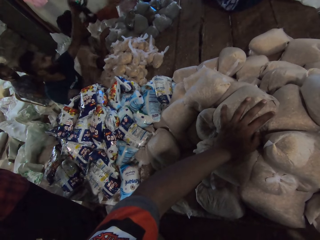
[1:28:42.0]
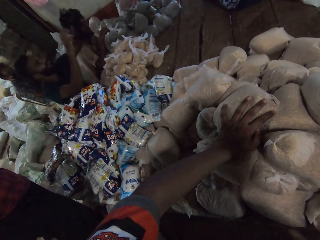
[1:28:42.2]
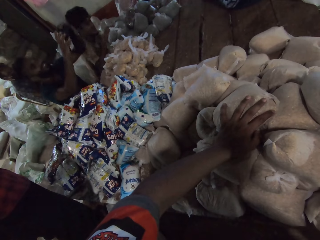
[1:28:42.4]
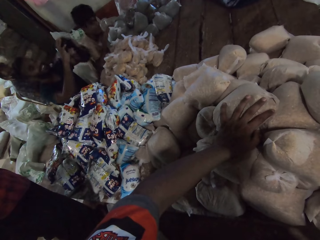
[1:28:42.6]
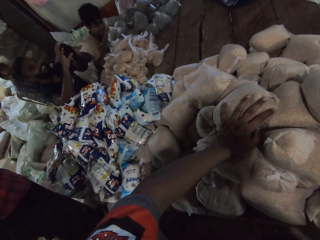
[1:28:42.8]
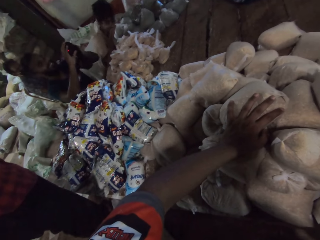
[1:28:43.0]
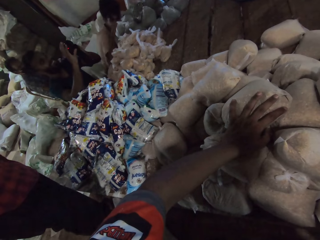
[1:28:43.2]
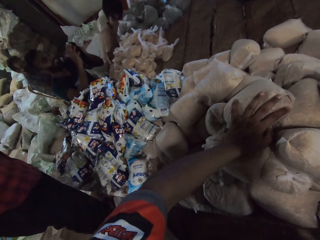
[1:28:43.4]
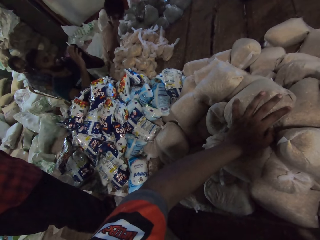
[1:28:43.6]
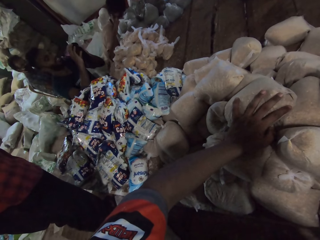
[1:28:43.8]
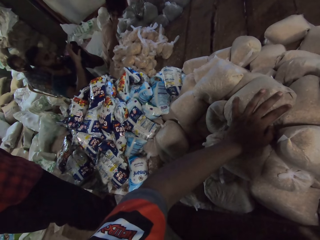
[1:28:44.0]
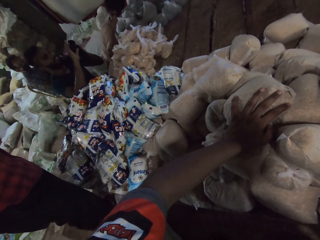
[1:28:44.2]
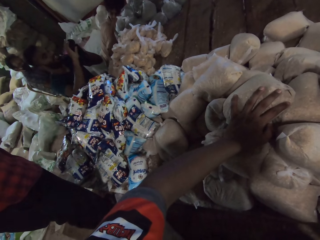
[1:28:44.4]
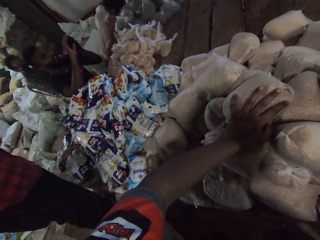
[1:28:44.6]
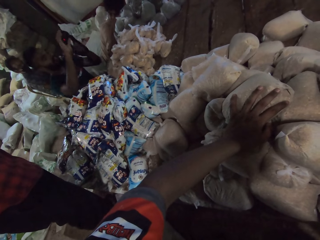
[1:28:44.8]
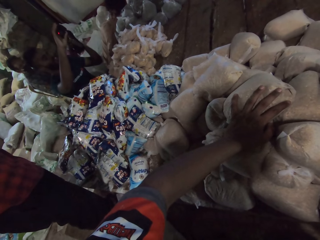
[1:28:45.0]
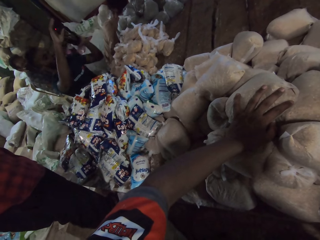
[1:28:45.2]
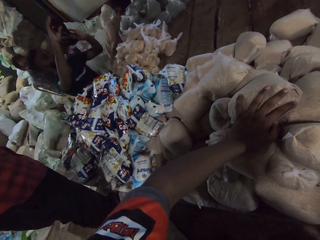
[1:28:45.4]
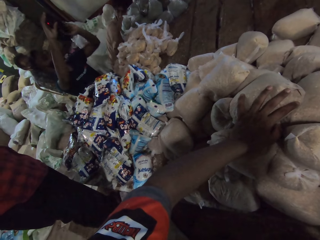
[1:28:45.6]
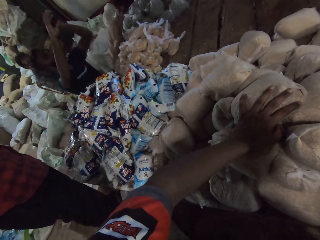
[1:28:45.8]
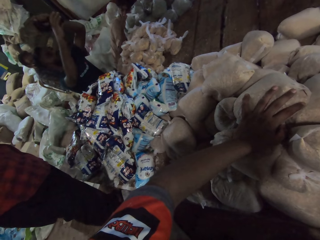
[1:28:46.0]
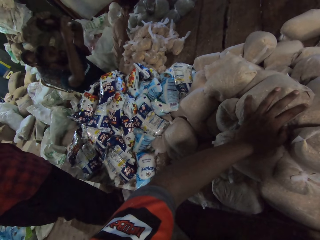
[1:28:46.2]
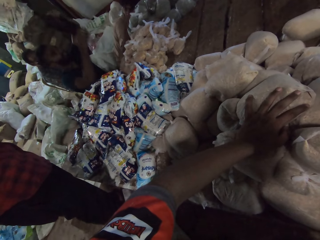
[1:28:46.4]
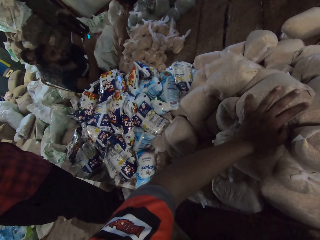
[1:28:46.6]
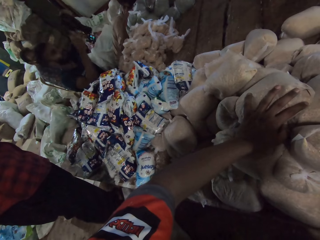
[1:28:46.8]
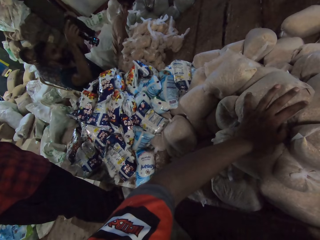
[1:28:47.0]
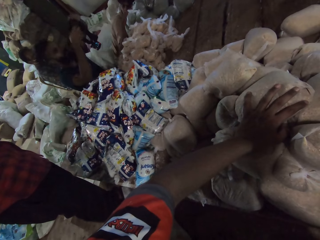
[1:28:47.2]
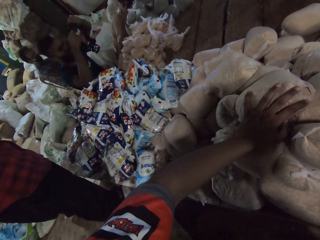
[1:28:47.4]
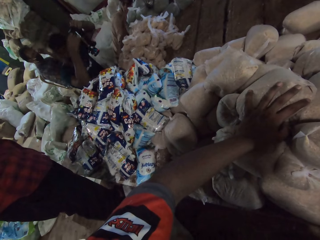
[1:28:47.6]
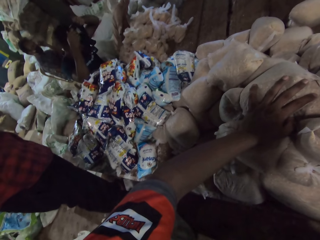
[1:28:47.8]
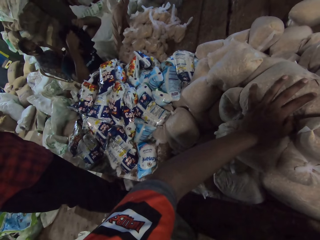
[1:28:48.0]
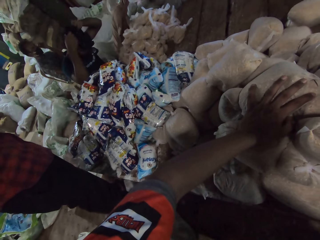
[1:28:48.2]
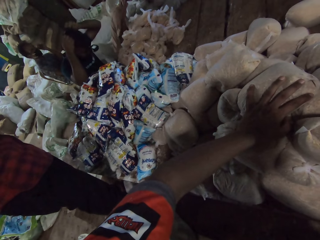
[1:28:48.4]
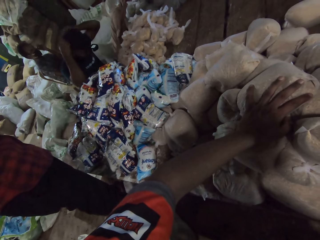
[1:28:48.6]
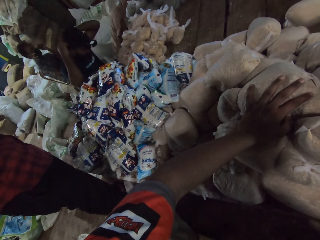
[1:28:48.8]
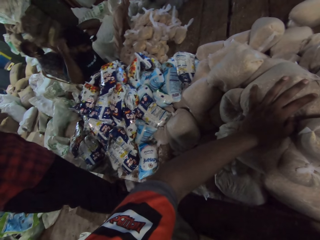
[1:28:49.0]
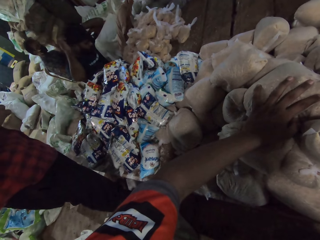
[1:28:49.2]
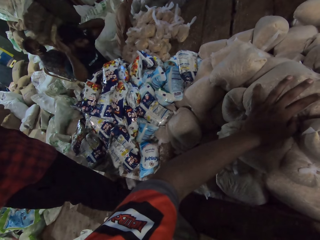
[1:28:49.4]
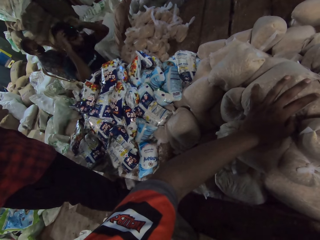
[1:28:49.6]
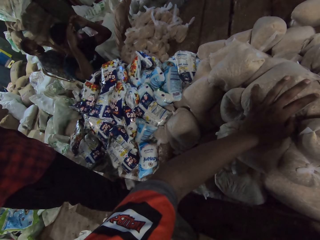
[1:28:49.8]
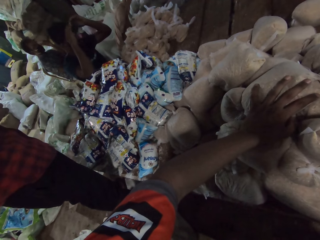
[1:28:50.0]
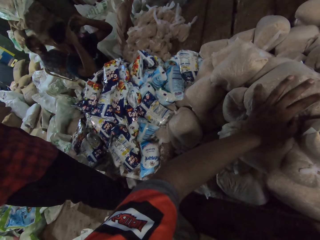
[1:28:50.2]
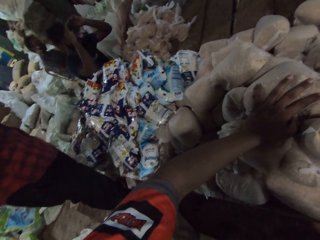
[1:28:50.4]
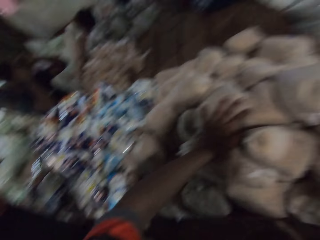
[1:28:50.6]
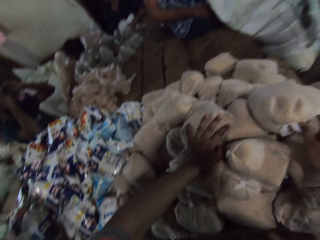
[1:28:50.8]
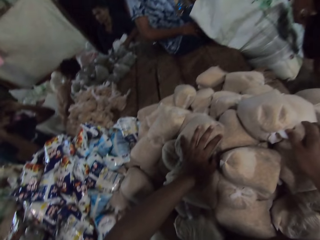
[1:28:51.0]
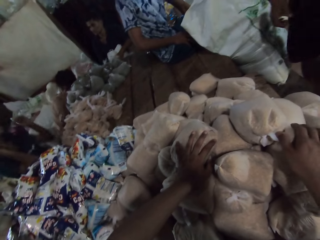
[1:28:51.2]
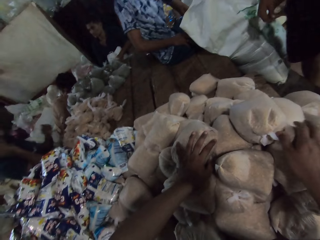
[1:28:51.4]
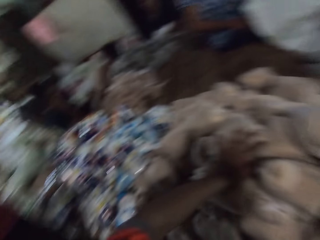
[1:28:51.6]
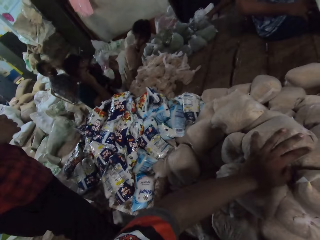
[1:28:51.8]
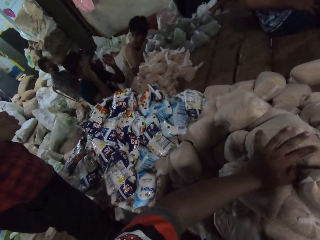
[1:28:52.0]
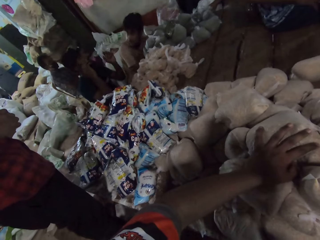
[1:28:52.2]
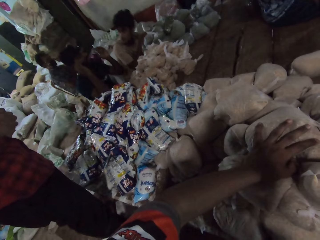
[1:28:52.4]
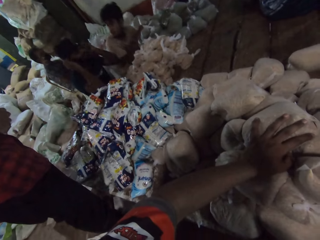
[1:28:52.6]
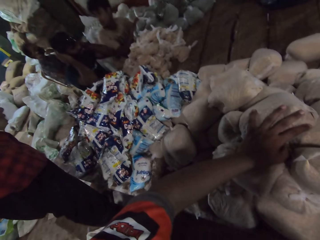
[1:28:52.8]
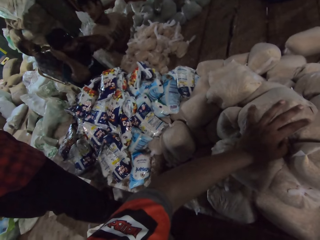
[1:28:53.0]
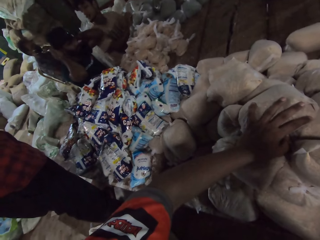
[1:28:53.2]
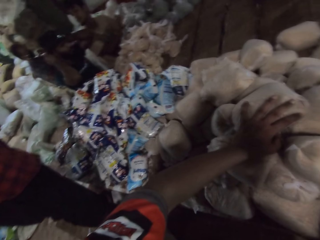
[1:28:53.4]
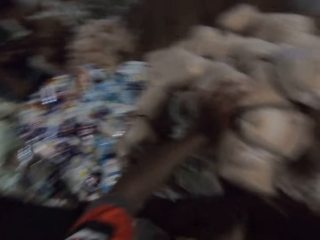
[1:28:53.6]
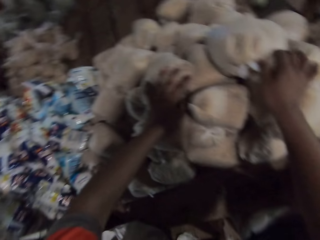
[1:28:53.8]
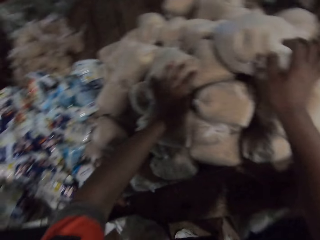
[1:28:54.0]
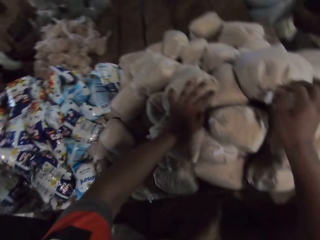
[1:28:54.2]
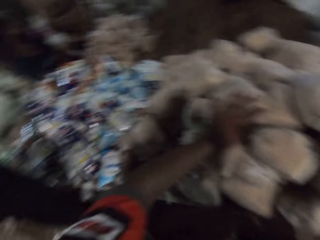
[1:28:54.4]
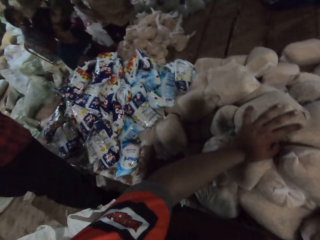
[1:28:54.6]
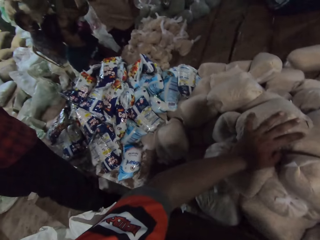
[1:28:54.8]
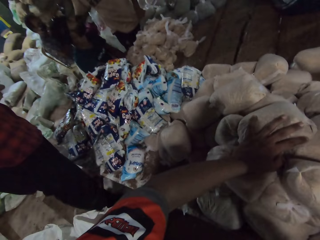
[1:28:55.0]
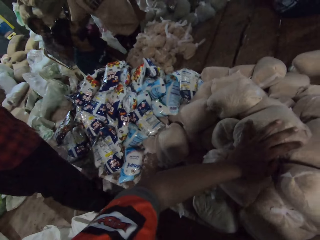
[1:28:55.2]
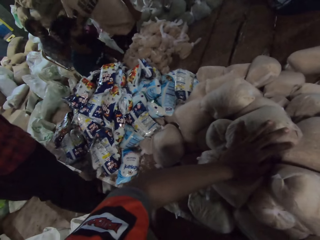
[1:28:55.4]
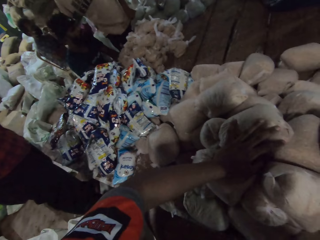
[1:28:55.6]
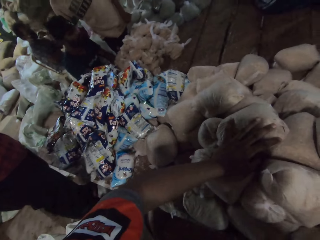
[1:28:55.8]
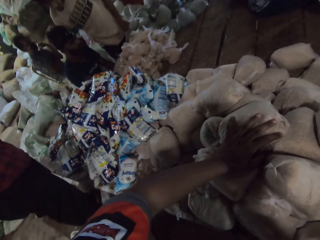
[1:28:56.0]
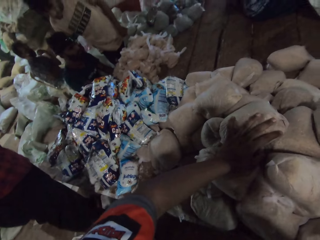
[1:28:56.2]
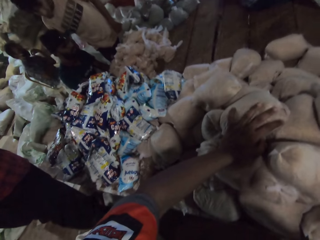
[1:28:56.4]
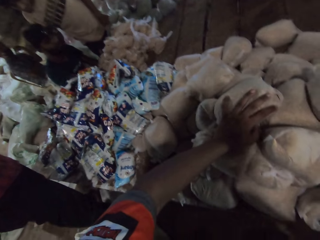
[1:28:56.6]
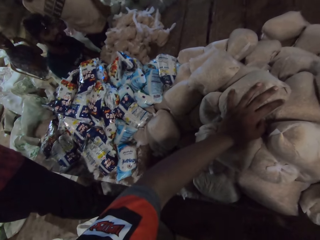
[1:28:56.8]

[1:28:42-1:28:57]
A man holds the camera with both hands. The man holds the camera with his left hand. The man holds the camera with both hands. The man wears the camera on his head with both hands. The camera wearer holds the nylons of maize on the table with both hands. The first man adjusts the camera on his head with both hands. Another man interacts with the first man. The other man holds the head of another man with his right hand.

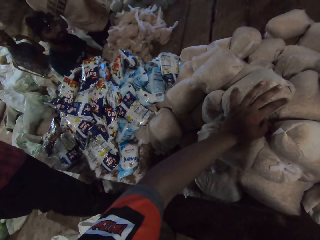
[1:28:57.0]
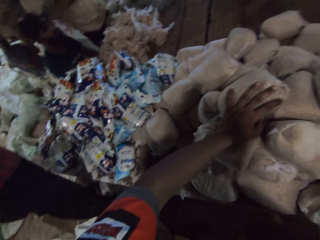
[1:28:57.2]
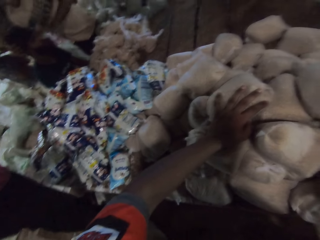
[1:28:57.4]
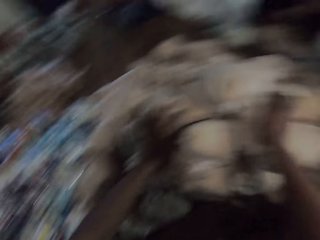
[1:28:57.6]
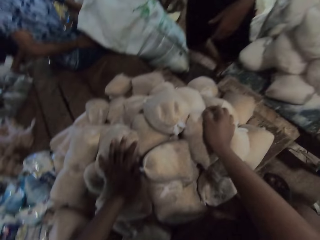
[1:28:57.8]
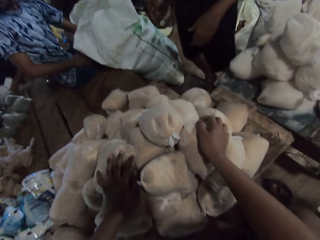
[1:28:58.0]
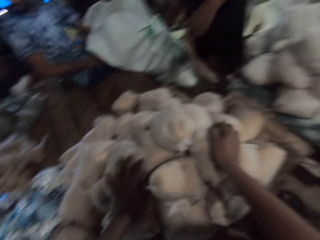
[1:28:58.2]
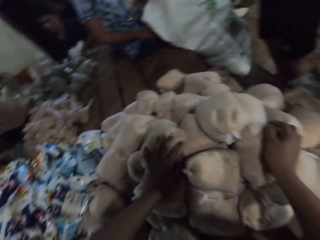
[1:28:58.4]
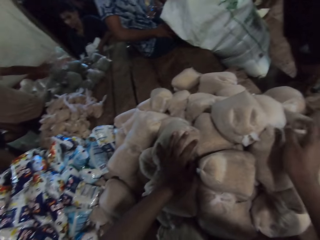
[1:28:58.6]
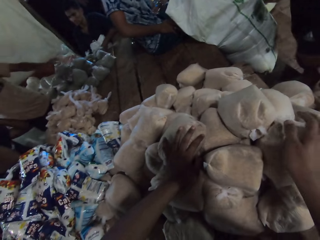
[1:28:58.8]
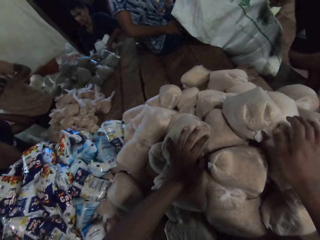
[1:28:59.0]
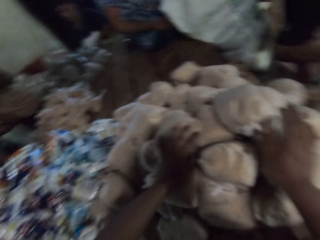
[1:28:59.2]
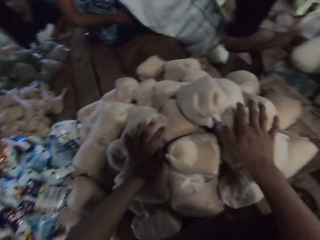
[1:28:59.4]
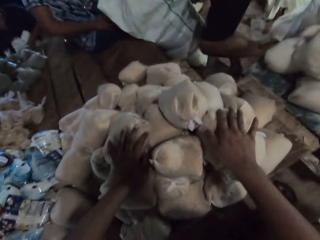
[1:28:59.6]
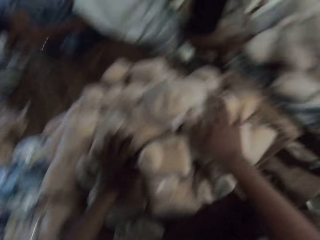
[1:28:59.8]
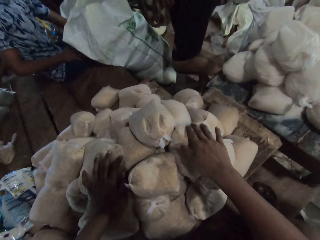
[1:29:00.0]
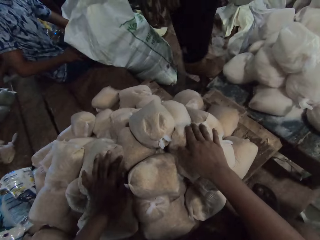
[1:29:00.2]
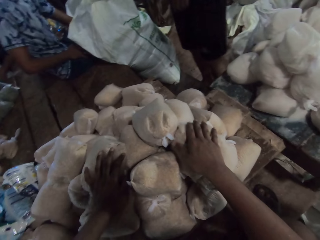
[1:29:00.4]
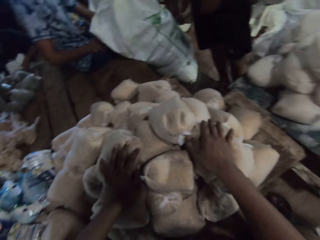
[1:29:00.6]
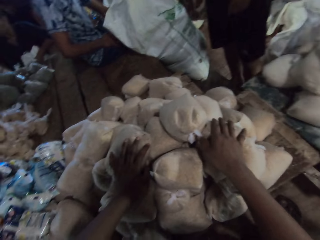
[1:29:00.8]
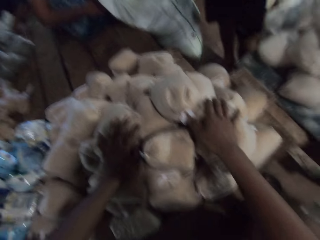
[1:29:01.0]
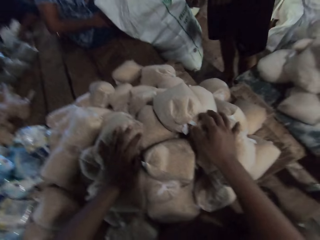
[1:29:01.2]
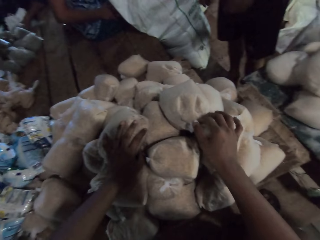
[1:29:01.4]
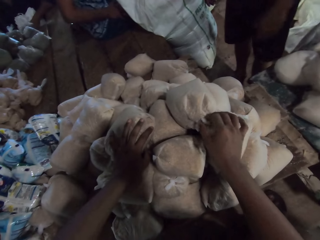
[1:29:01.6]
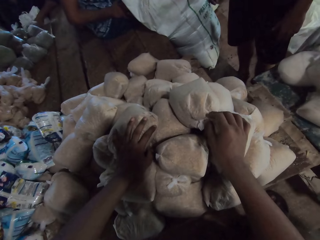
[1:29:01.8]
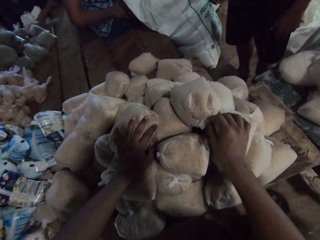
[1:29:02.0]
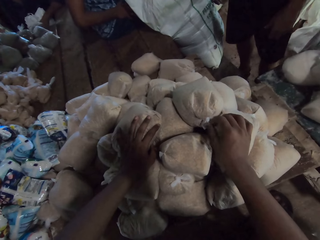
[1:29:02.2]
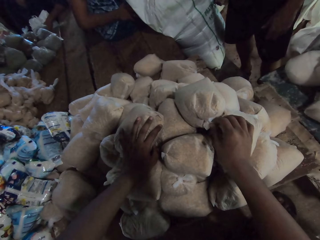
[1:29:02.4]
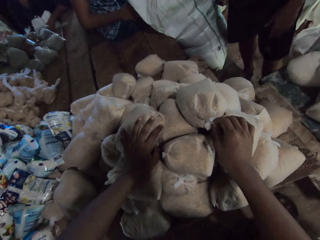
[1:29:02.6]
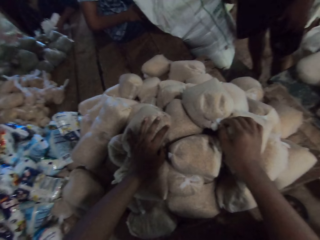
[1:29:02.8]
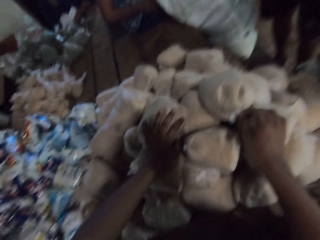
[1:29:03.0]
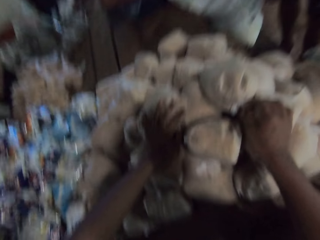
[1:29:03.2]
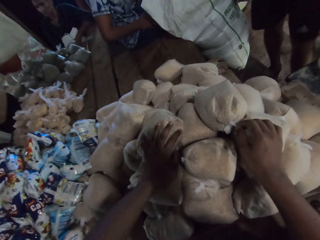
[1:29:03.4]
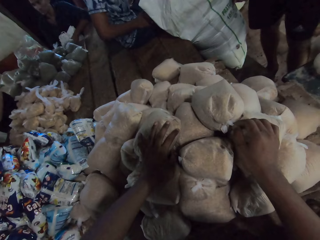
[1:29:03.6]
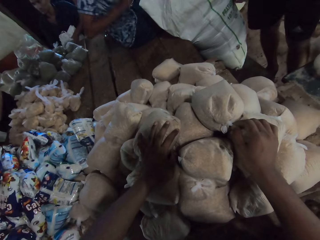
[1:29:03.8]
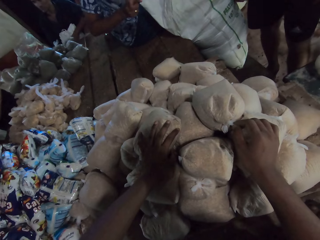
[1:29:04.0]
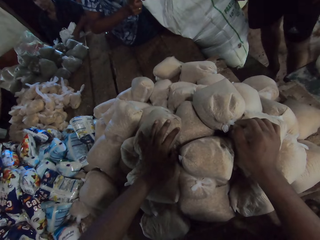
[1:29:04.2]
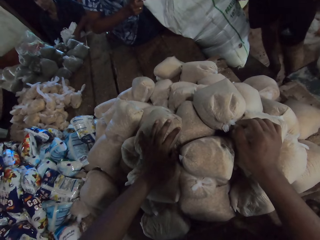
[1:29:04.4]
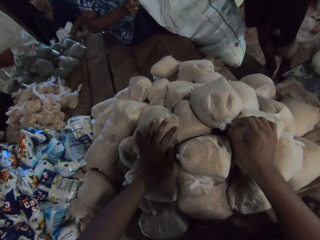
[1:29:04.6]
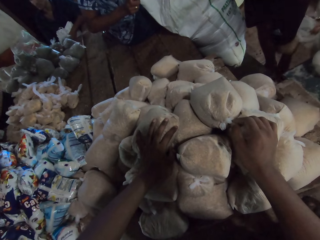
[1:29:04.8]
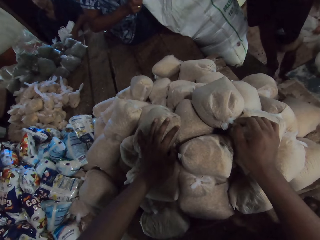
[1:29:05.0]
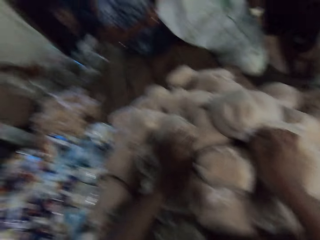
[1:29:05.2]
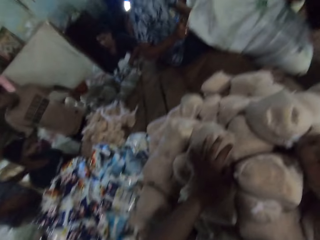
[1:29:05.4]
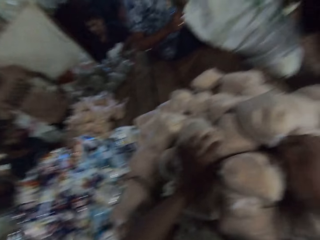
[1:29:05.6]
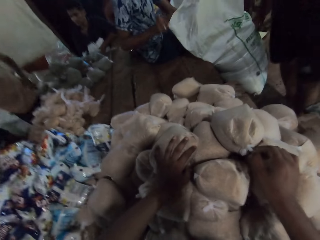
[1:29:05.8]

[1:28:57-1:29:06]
The camera wearer interacts with a man. Another man places a nylon of grain on the table with his left hand. The camera wearer holds the nylon of maize on the table with his left hand. He talks in the store. He taps the nylon of maize on the table with his right hand. He holds the nylons of maize on the table with both hands. The first man holds a sack bag on the table with his right hand. A man talks to the camera wearer.
